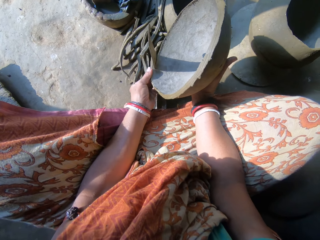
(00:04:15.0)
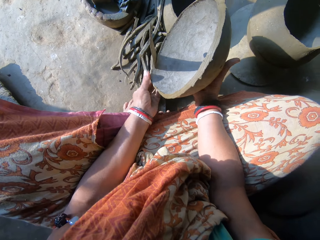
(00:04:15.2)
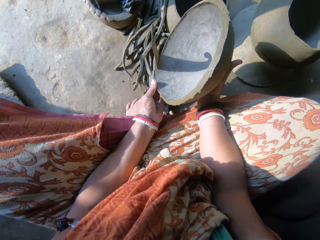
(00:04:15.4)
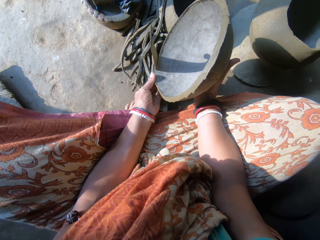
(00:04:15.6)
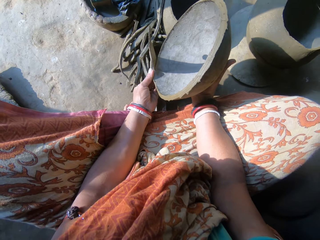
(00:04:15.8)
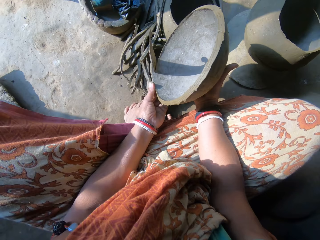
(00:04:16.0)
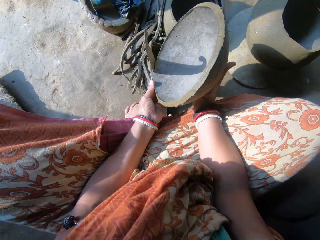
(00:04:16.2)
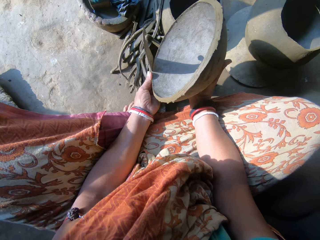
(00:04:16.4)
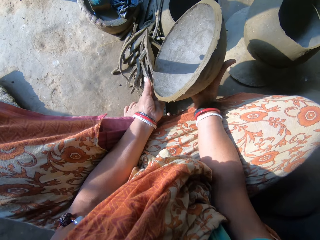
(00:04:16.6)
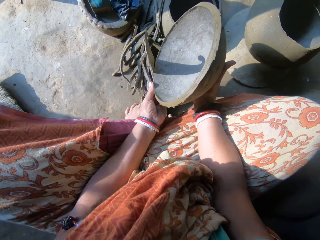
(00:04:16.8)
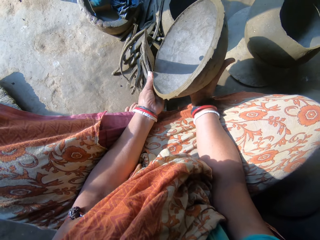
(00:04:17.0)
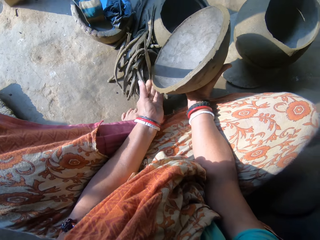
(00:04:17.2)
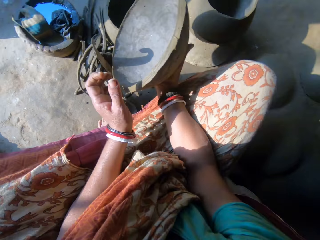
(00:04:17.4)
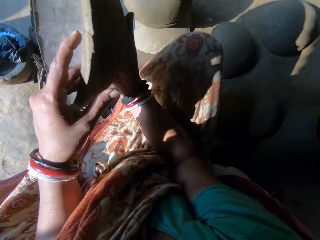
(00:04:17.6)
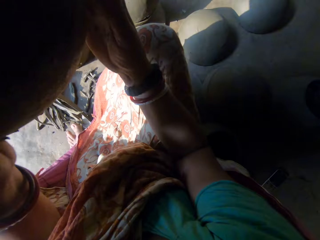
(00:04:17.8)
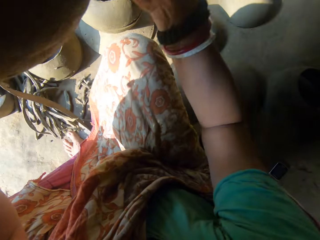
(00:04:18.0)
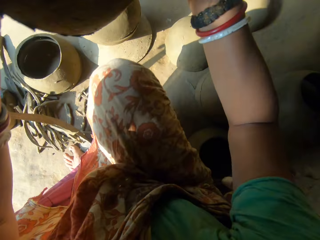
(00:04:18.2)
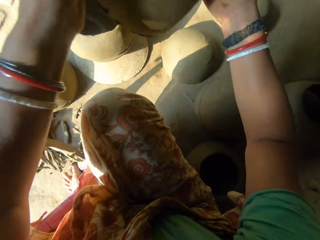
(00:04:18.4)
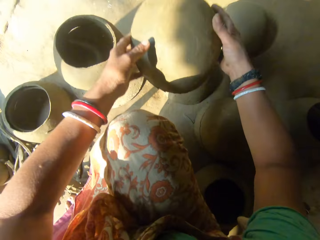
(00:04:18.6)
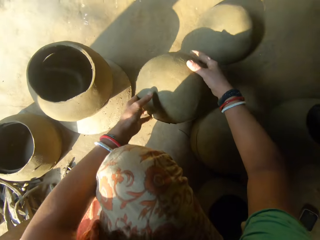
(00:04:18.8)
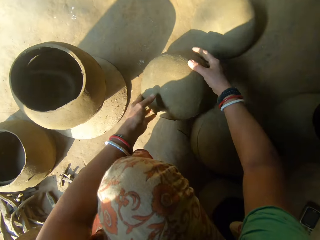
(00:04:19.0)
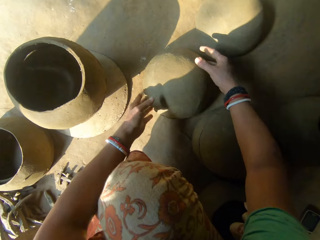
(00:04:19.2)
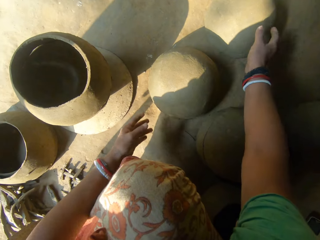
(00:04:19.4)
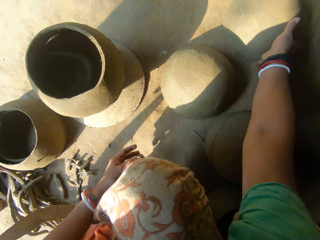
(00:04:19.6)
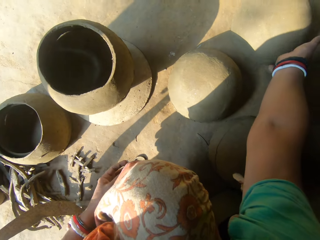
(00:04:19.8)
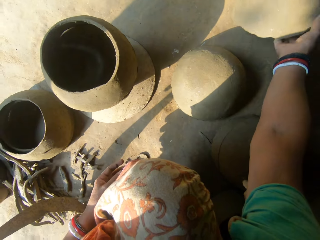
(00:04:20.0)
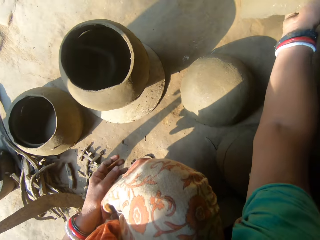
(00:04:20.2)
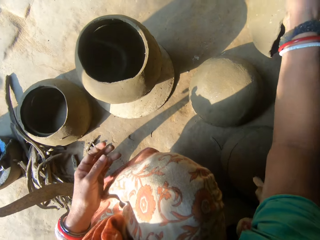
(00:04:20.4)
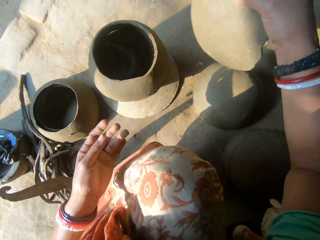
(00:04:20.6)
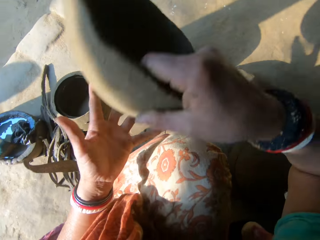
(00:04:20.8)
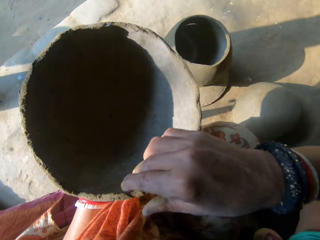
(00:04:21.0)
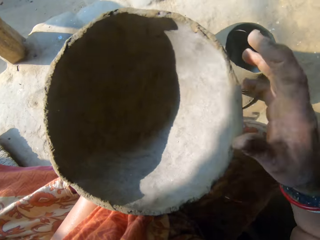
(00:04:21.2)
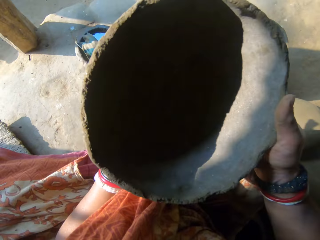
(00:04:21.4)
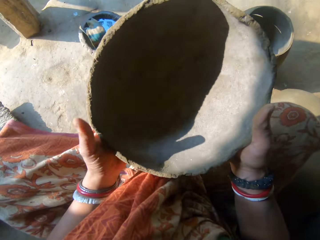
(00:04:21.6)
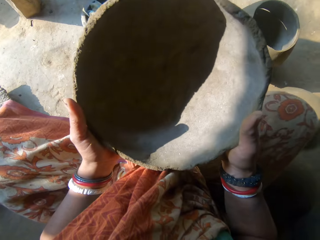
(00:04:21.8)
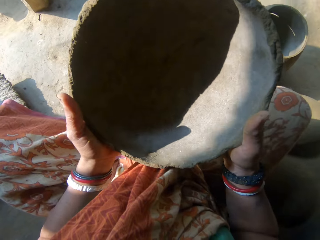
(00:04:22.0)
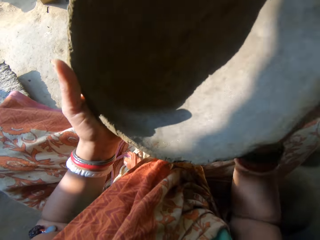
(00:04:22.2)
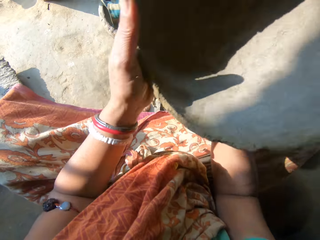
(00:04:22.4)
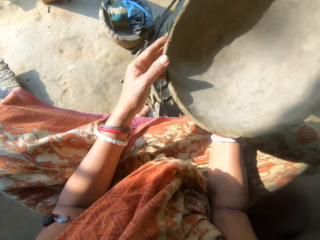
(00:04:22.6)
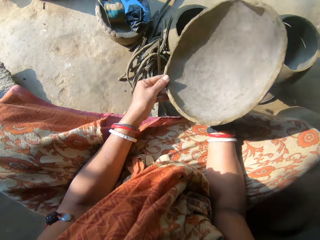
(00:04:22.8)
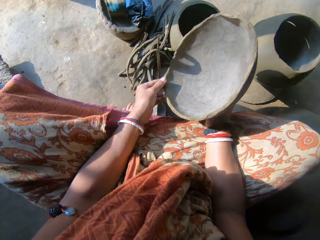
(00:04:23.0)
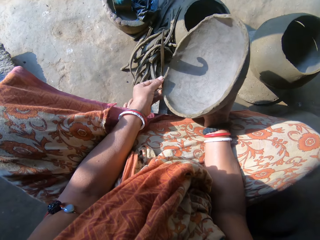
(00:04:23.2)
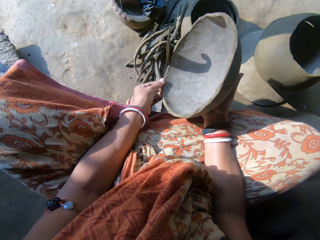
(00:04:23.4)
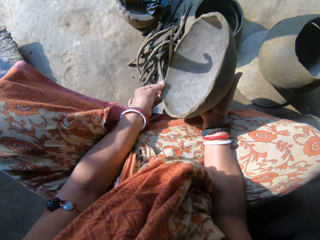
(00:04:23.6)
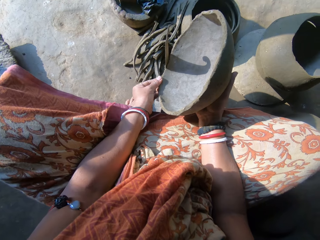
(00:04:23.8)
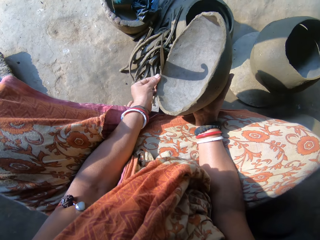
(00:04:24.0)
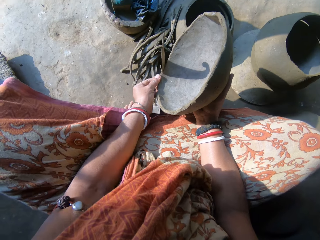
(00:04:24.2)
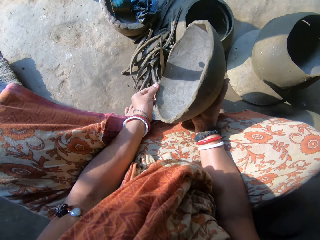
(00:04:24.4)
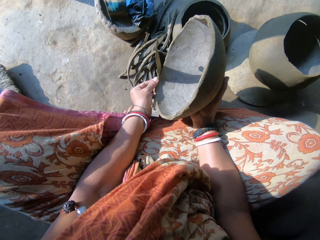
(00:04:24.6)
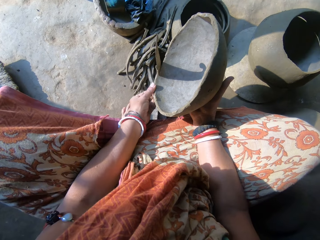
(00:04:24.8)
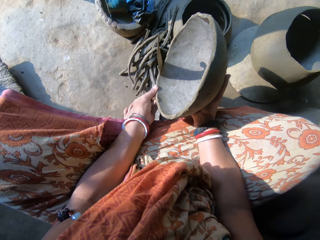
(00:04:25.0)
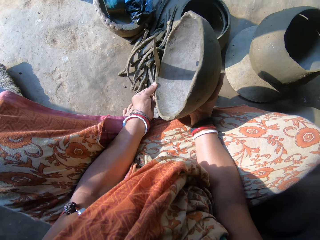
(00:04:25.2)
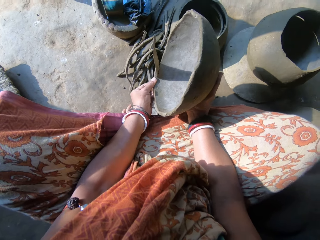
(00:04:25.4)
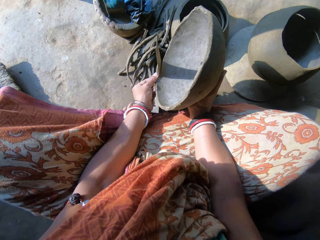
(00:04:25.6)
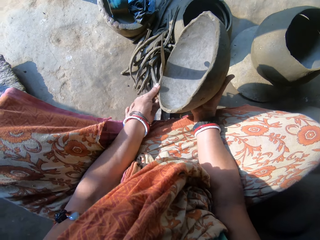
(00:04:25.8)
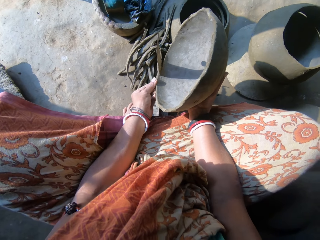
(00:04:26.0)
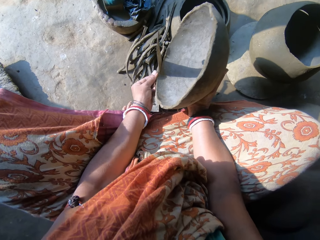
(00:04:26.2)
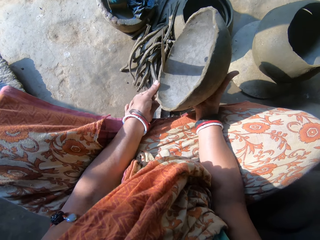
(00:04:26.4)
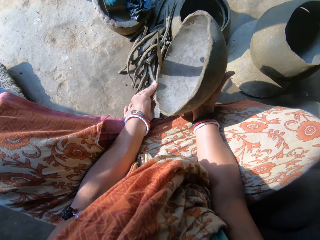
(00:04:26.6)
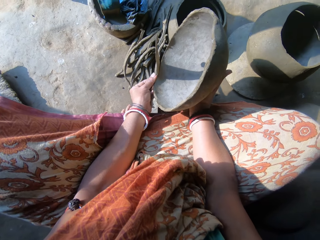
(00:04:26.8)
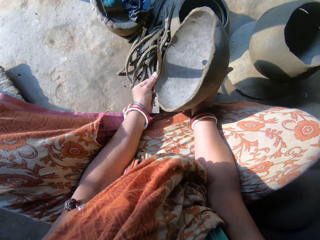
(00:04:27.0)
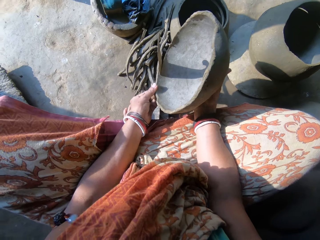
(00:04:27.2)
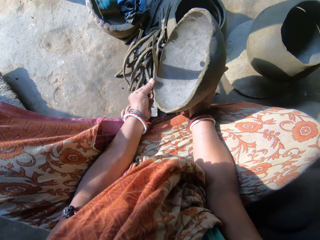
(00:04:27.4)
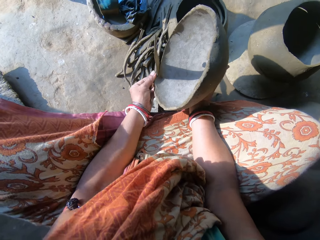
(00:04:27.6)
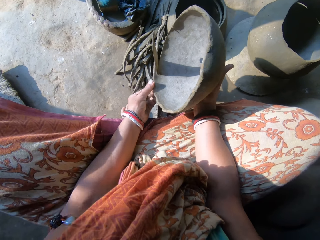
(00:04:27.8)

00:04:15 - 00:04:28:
The camera wearer puts the modelled clay down. They take another modelled clay, hold the modelled clay, align the pot's edges and cut the modelled clay on the edge.

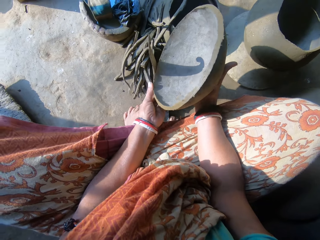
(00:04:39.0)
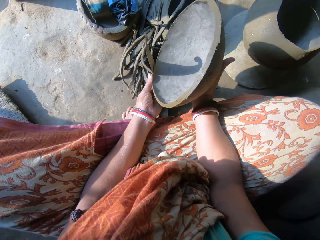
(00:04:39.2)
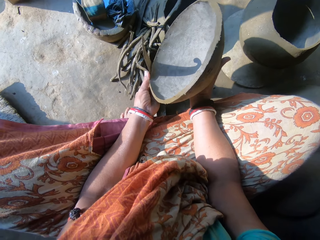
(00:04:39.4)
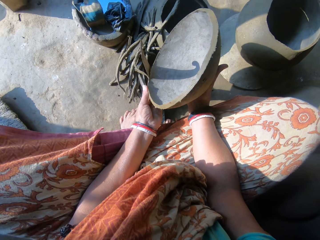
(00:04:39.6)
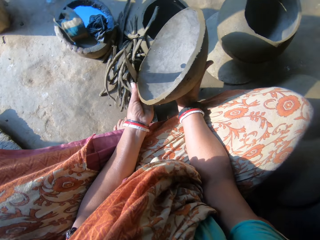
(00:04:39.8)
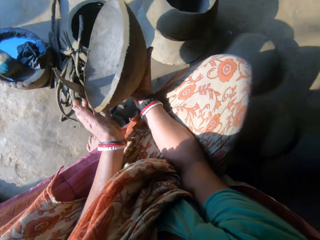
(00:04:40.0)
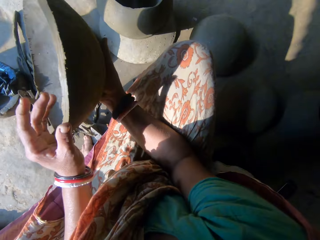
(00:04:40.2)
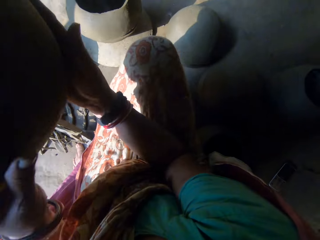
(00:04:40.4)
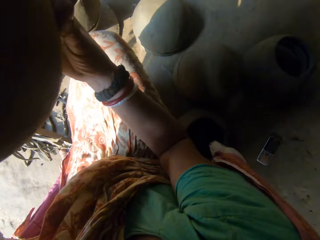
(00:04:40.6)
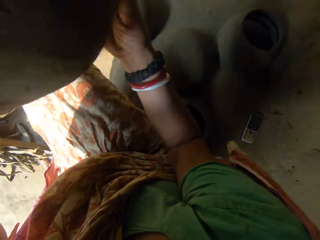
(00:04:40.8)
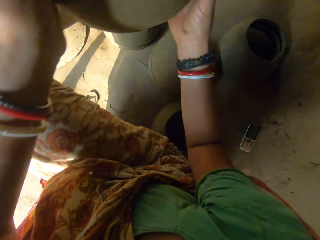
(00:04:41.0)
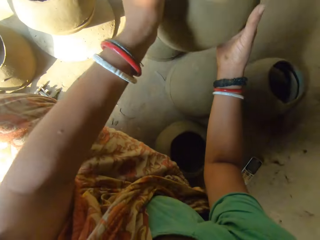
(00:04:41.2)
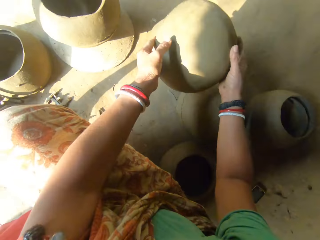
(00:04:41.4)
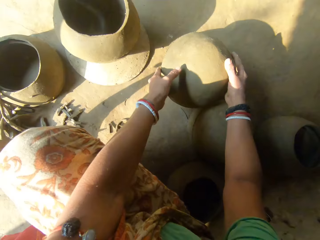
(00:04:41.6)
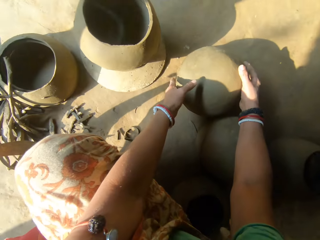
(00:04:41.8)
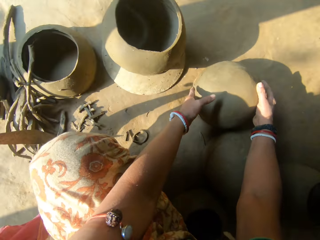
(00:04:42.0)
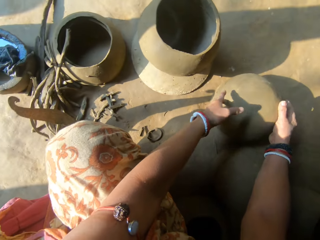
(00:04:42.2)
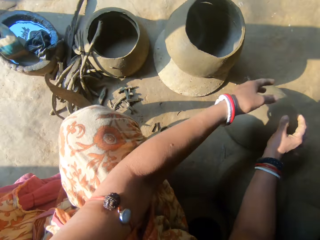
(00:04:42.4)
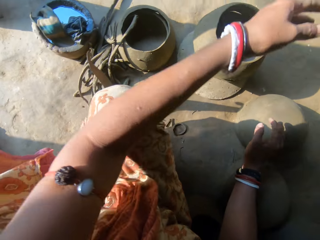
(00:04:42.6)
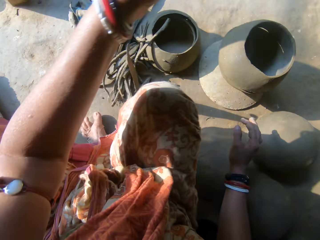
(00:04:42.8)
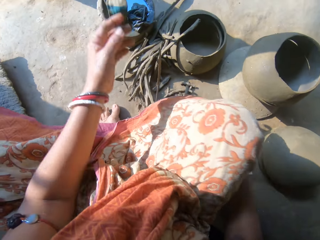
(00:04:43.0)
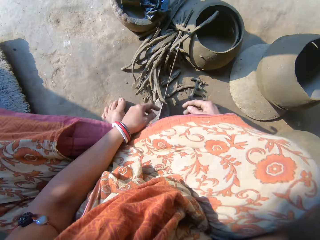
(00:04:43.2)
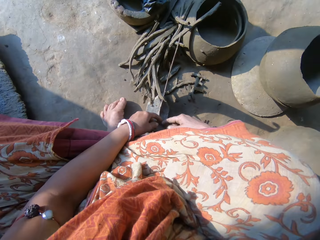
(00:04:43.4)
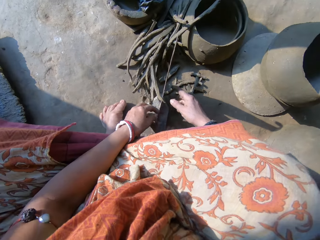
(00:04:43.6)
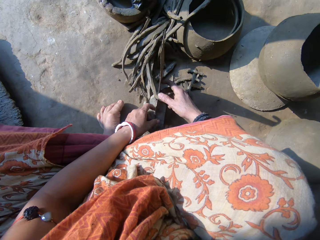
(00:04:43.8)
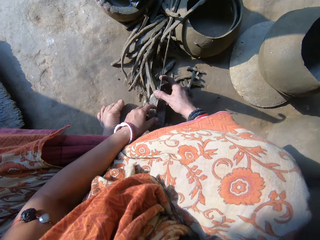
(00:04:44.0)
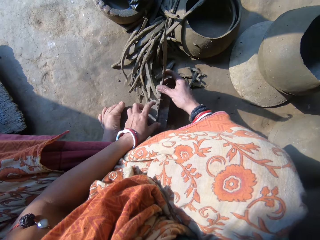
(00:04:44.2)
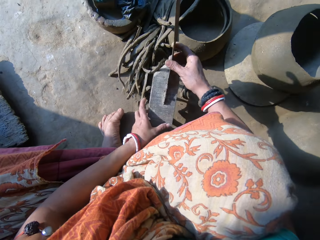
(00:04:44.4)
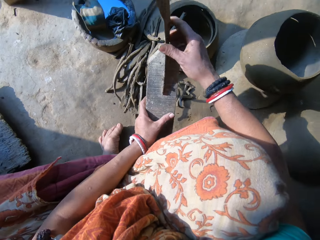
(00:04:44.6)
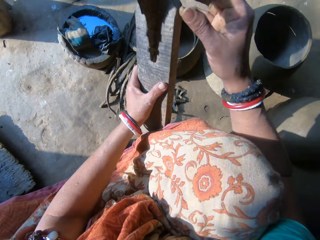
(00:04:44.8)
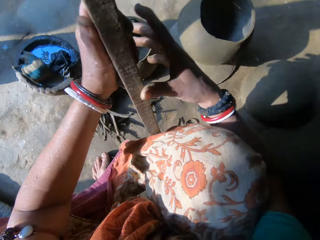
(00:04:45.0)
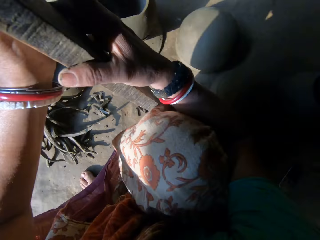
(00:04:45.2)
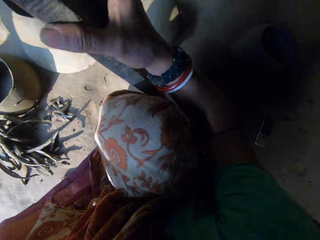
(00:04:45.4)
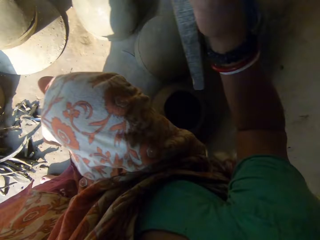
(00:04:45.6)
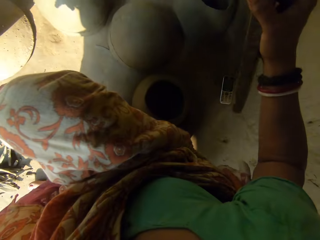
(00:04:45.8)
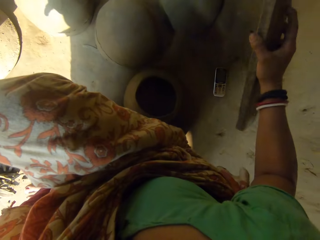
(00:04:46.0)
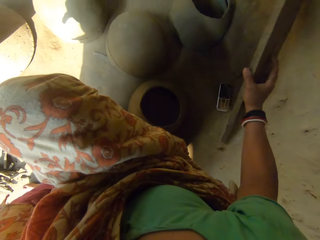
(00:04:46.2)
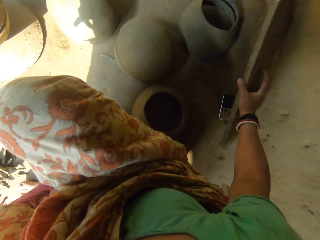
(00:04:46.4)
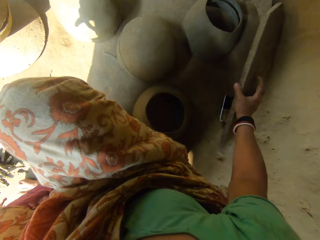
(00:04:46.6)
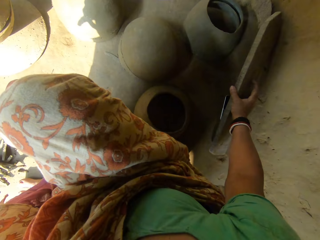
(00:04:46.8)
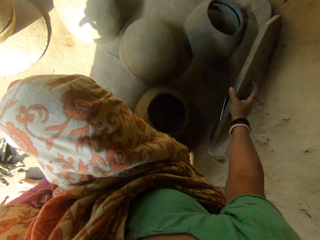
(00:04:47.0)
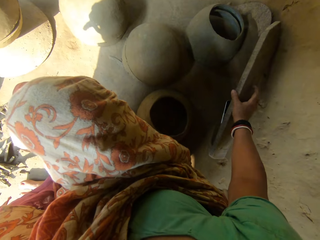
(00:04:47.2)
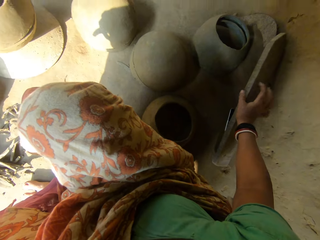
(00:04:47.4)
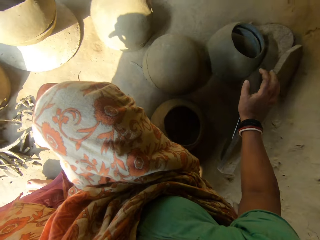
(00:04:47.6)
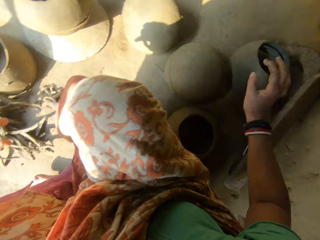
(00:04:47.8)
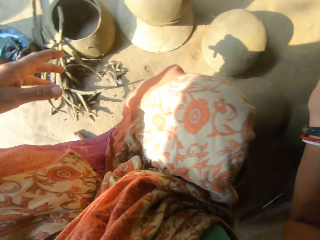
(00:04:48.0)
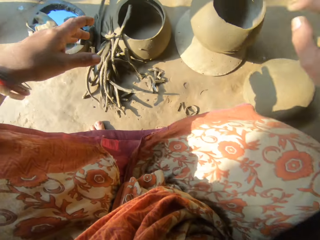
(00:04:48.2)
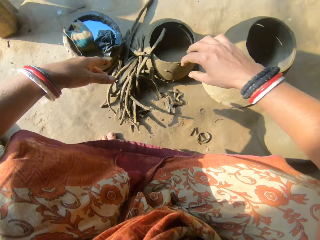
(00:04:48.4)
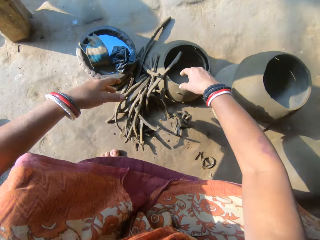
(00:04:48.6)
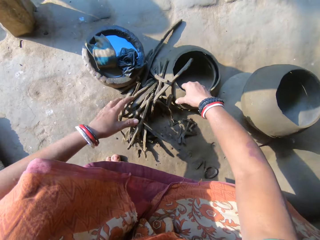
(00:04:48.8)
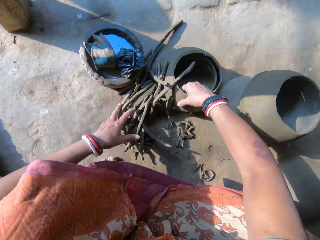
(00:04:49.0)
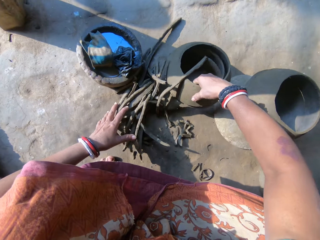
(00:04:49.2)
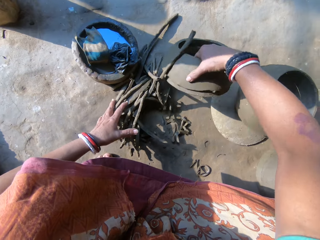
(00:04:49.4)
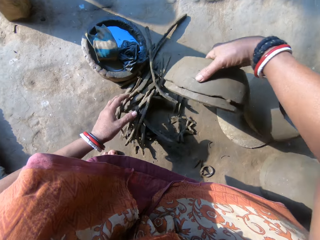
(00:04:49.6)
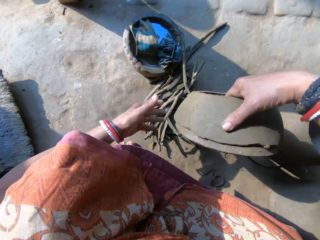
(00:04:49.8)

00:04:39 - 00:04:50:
The camera wearer puts the modelled clay down. She touches a blade trimmer. She takes a machete. She drops the saw on the floor with her right hand. She touches clays and picks up a ceramic clay on the floor with her right hand.
